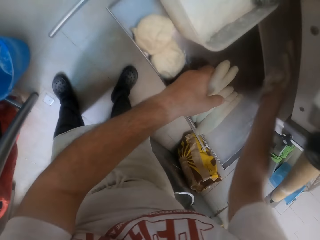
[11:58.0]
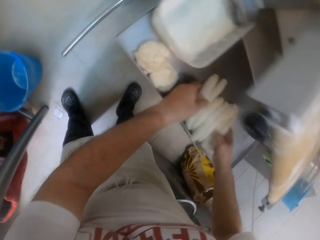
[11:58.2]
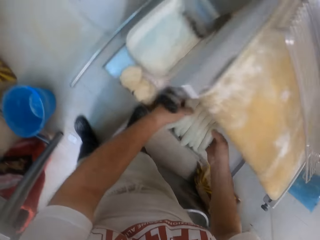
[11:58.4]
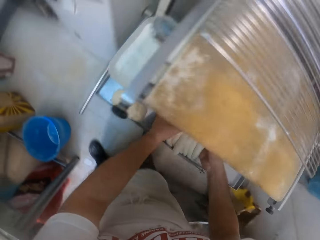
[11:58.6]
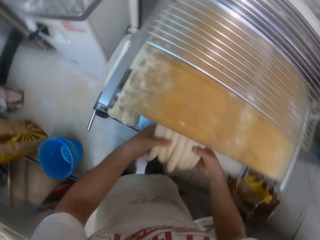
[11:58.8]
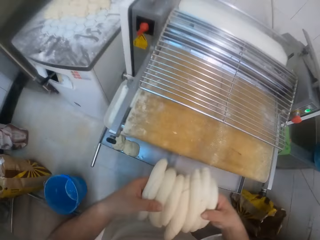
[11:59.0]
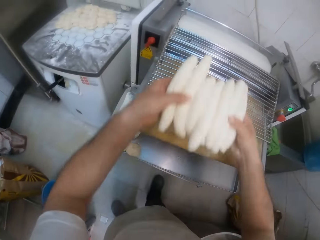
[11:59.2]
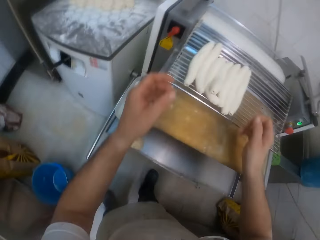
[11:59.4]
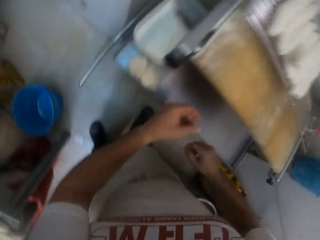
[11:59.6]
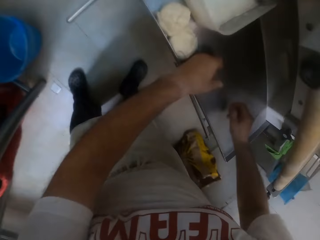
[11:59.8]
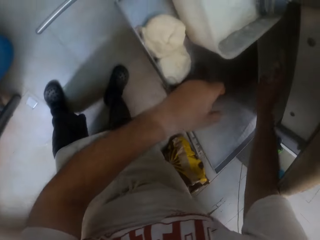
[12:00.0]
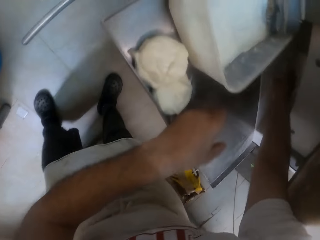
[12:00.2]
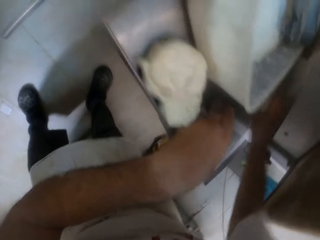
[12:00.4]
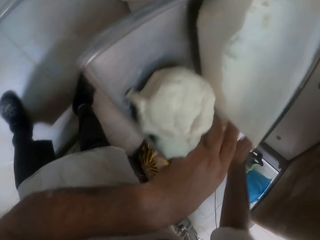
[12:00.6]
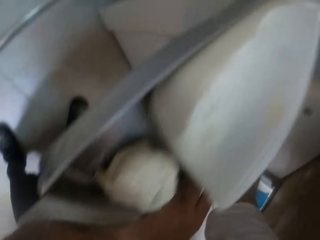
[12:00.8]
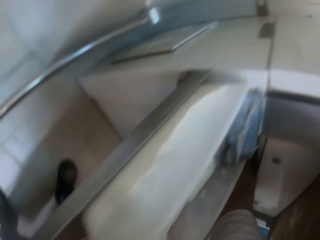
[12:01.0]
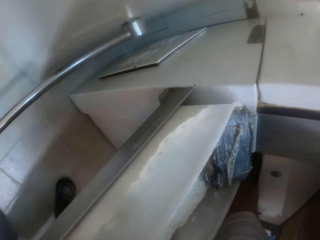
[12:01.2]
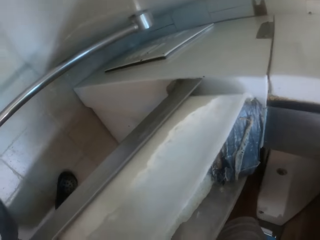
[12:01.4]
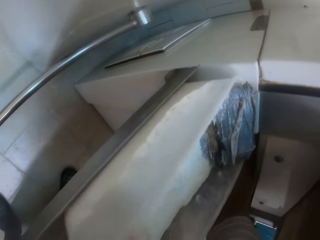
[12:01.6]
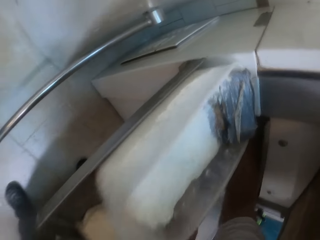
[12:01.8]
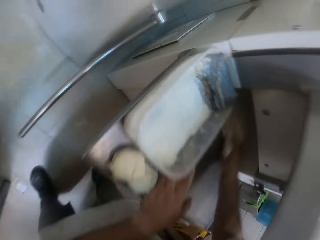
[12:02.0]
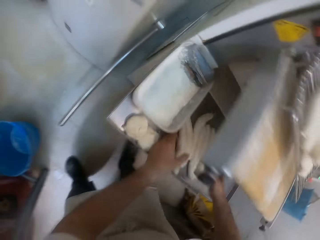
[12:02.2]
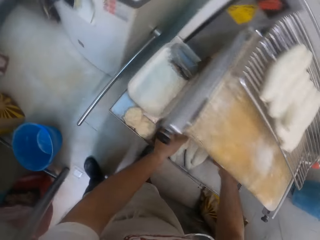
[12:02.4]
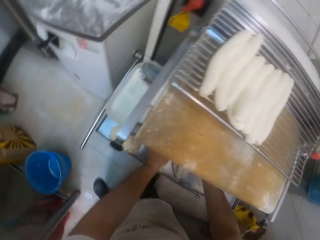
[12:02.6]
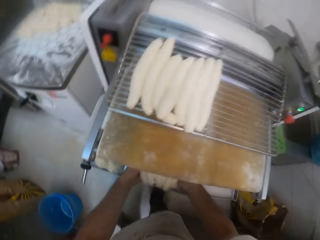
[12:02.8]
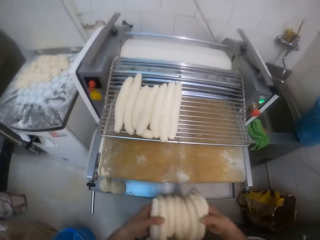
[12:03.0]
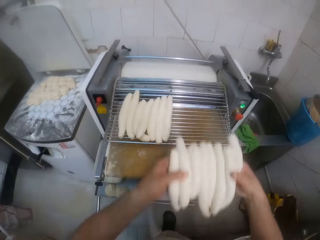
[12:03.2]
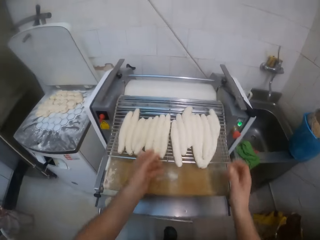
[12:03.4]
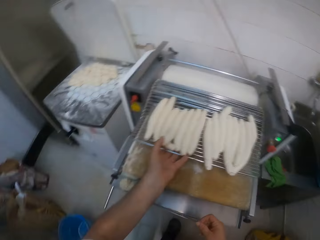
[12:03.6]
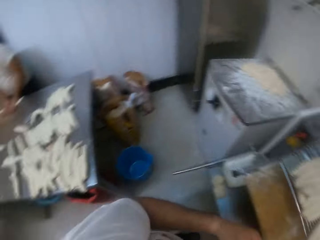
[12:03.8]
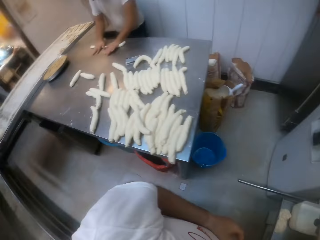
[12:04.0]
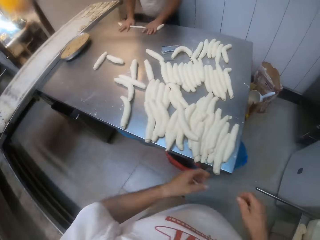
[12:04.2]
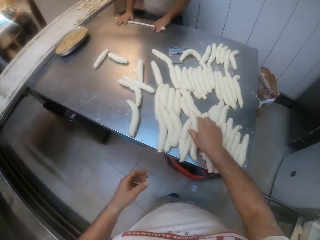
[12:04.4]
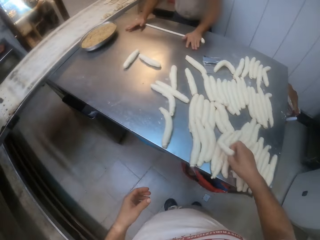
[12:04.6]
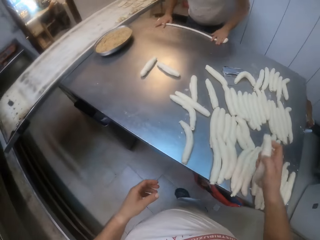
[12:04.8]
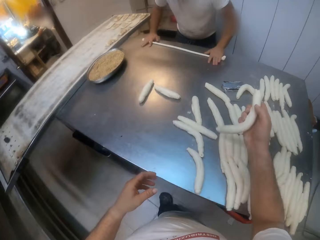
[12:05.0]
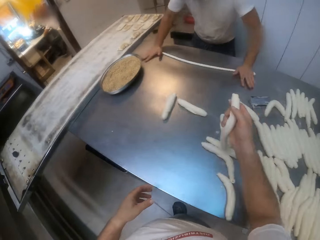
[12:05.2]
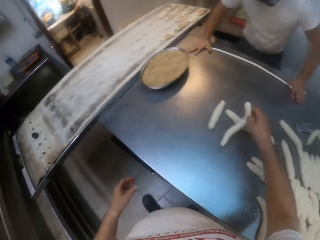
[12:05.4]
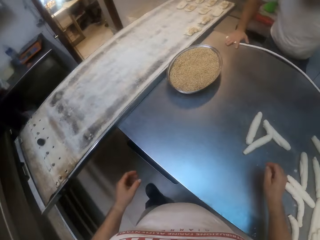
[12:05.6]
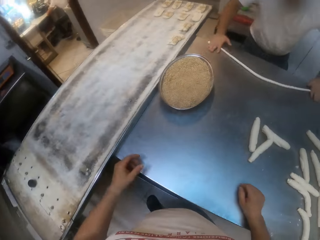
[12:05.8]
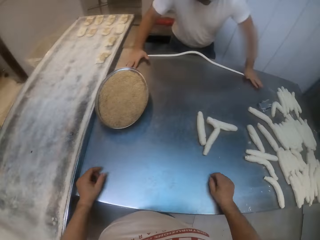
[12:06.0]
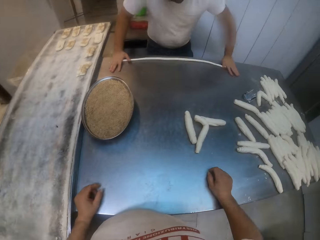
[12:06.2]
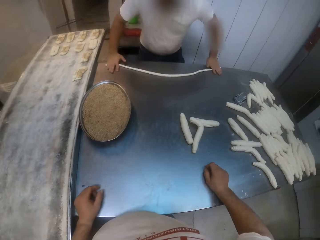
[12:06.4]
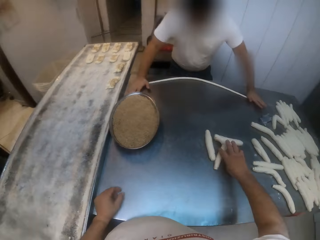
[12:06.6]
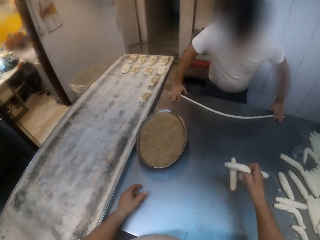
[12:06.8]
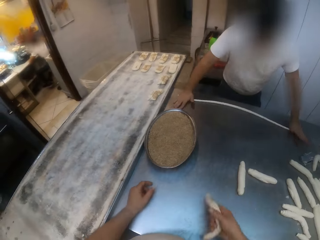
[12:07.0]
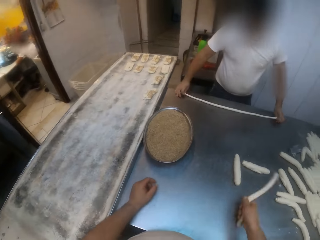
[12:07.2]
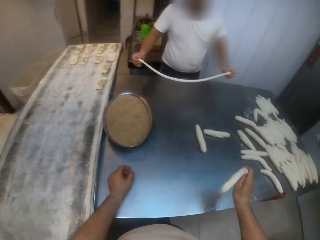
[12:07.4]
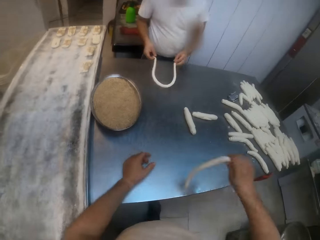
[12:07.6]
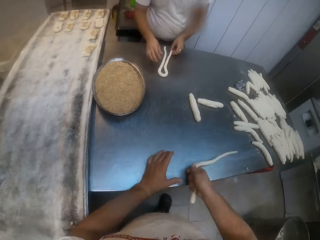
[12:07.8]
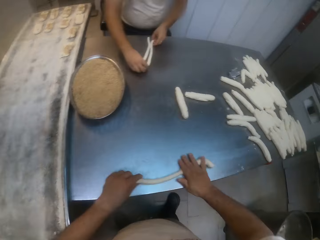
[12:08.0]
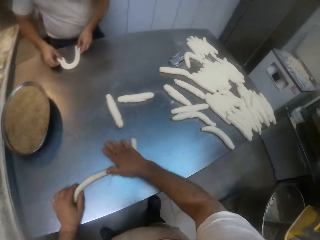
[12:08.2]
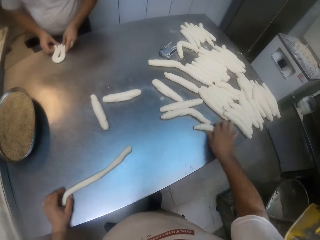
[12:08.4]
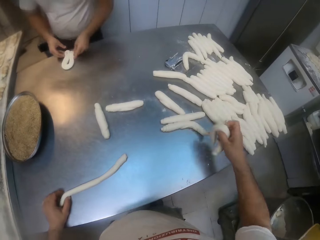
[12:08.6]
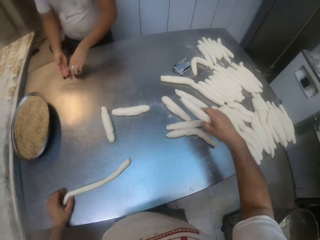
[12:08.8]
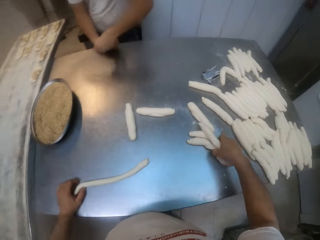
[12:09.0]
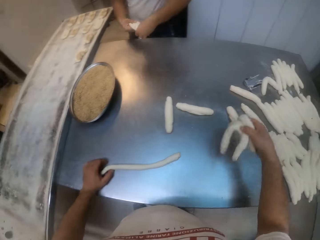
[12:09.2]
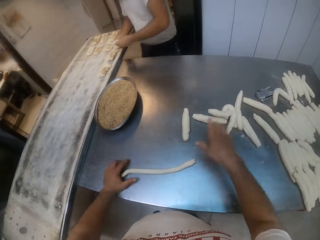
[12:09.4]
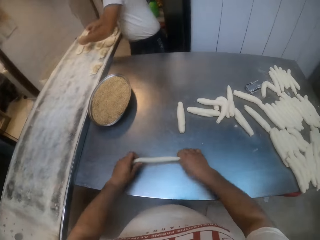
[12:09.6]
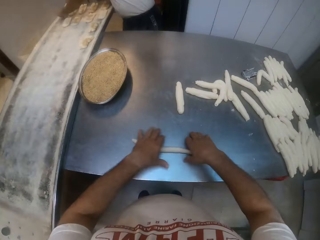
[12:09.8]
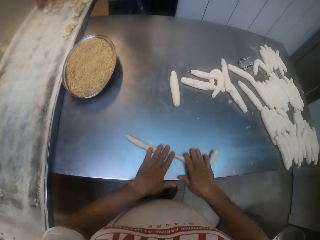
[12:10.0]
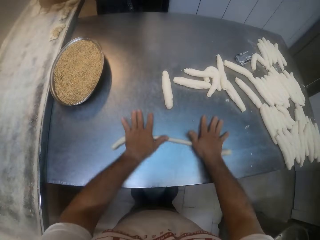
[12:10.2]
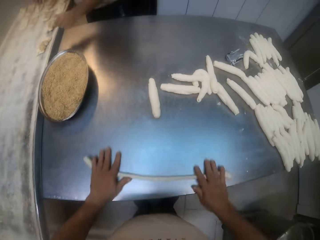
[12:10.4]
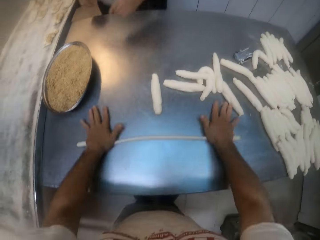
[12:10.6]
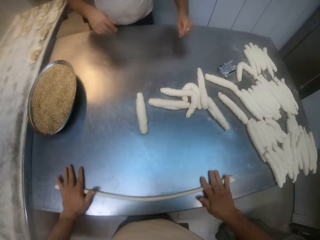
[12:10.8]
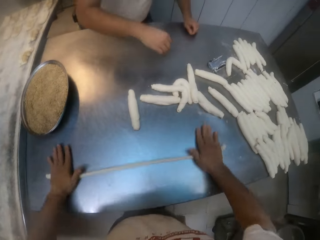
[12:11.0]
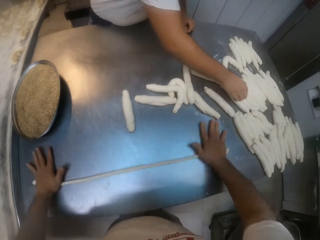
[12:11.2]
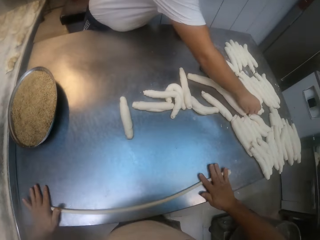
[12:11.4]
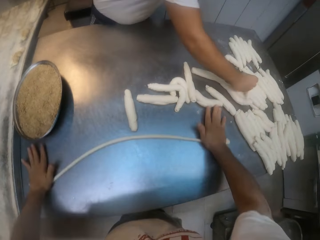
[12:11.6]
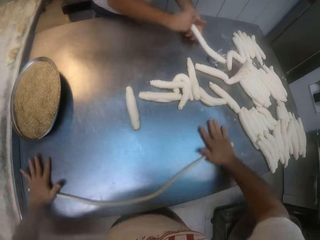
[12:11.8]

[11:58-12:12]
The camera wearer drops the dough on the dough machine with both hands. He picks the dough from the tray with both hands. He drops the dough on the dough machine with both hands. He picks the dough from the table with his right hand. A man rolls the dough on the table with both hands. The camera wearer drops the dough on the table with his right hand. He picks the dough from the table with his right hand. He drops the dough on the table with both hands. The man shapes the dough. The camera wearer picks the dough from the table with his right hand. He rolls the dough on the table with both hands. The man puts the dough on the baking tray.

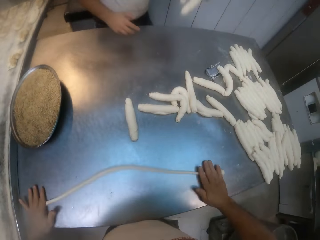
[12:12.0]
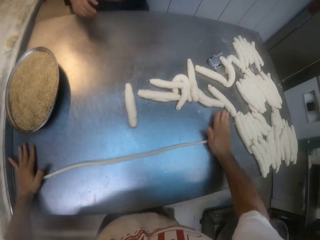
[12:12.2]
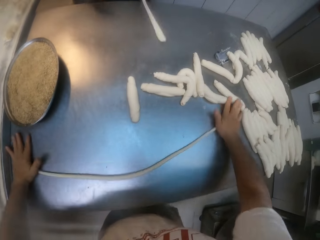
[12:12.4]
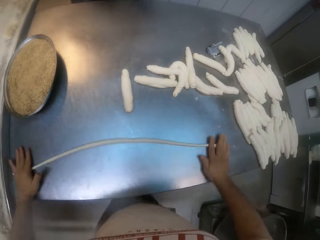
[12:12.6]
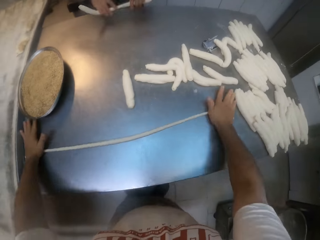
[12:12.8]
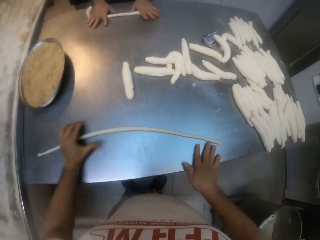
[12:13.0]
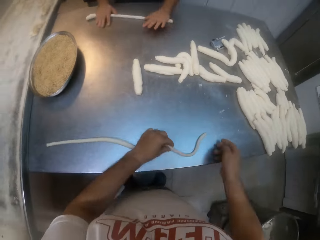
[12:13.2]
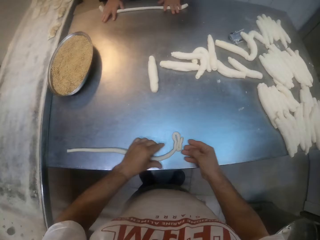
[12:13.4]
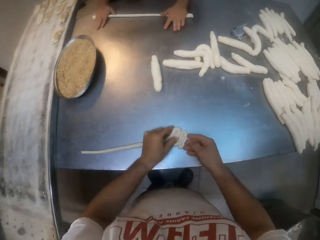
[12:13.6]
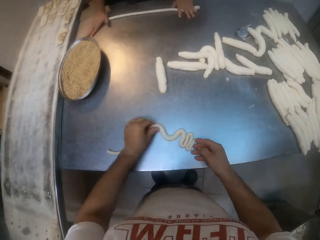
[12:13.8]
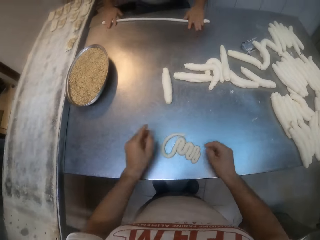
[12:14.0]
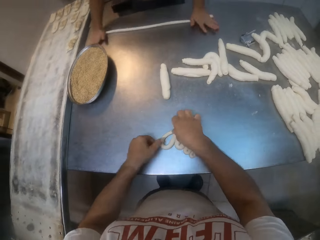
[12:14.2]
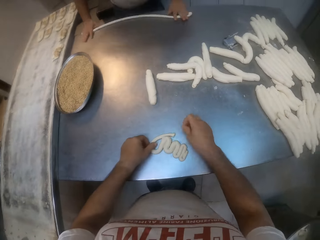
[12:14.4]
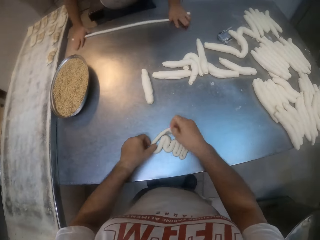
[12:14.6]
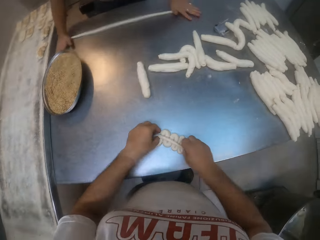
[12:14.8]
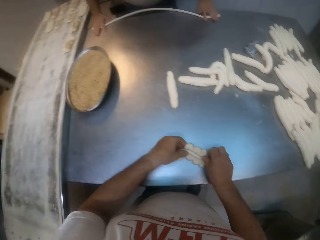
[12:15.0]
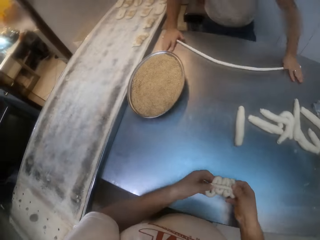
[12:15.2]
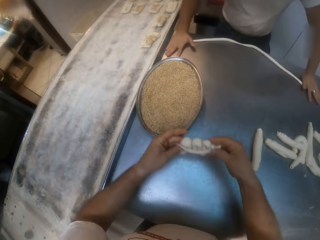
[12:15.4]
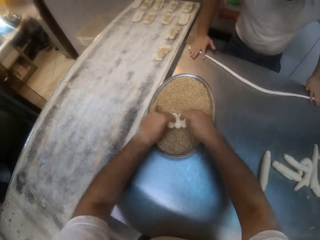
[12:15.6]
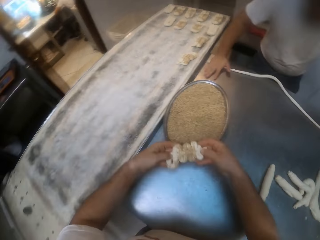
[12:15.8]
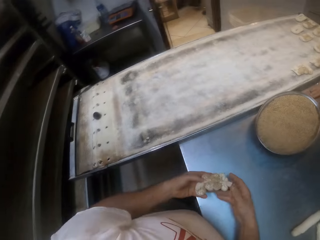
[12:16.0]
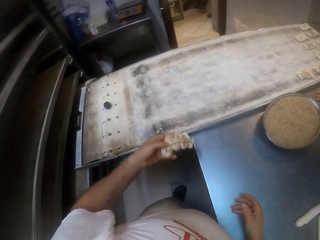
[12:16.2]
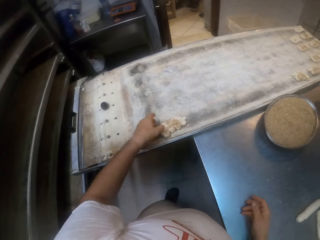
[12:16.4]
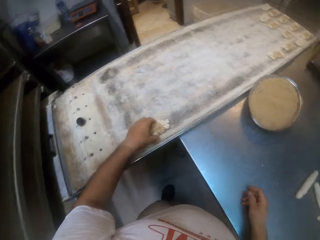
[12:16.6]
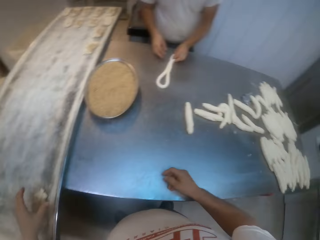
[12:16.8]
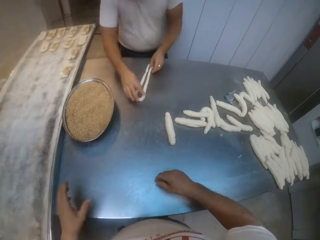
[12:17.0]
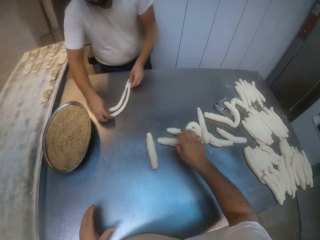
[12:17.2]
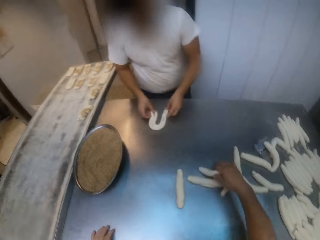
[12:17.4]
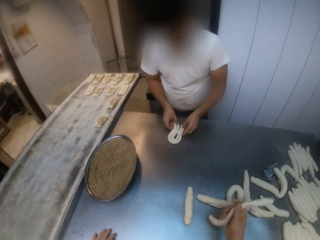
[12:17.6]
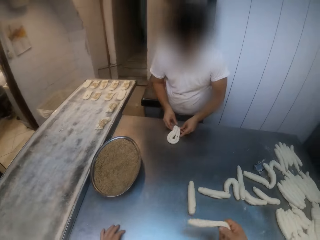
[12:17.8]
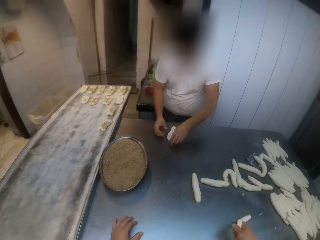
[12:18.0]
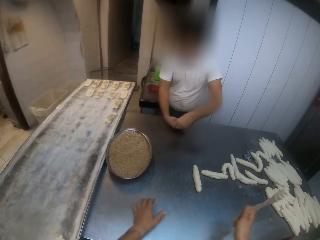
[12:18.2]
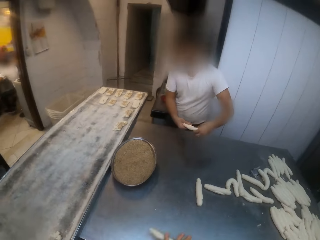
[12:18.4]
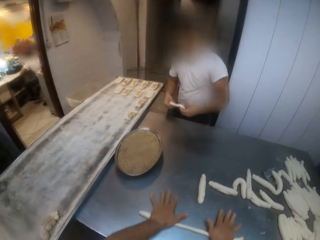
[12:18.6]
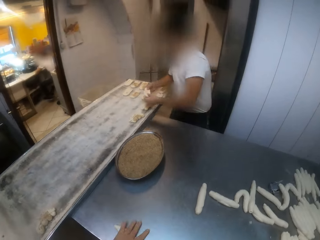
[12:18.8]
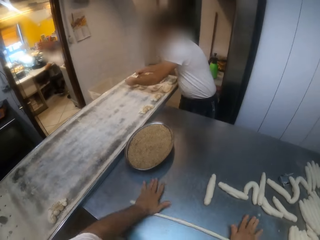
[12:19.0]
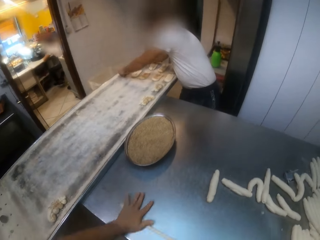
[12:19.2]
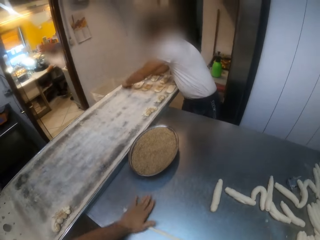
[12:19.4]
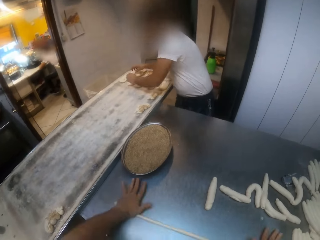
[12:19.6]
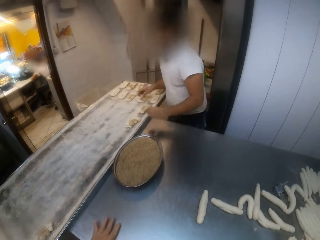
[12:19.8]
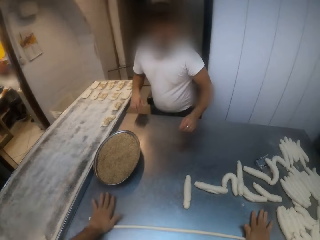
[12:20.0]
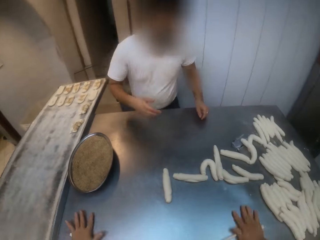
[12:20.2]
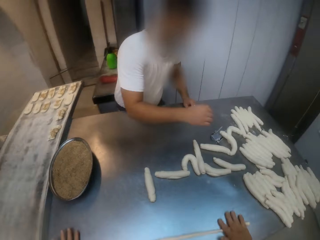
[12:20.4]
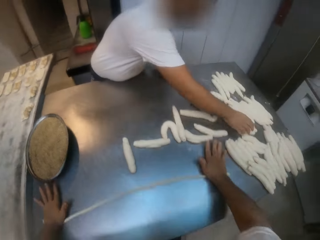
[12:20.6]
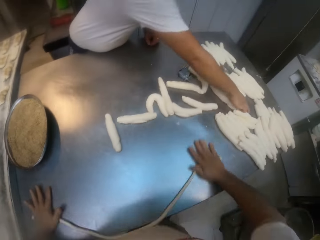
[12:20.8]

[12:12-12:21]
A man picks dough from the table with his right hand. The man rolls the dough on the table with both hands. The camera wearer shapes the dough with both hands. He picks the dough from the table with both hands. He dips the dough into a sauce with both hands. He drops the dough on the baking tray with his left hand. The man shapes the dough. The camera wearer picks the dough from the table with his right hand. He rolls the dough on the table with both hands. The man puts the dough on the baking tray.
